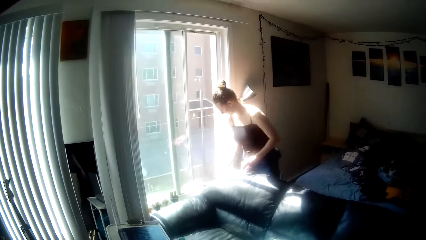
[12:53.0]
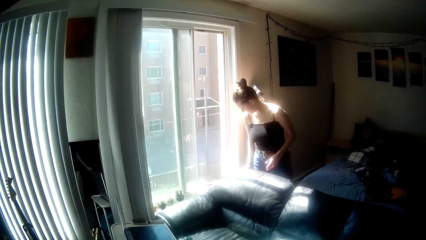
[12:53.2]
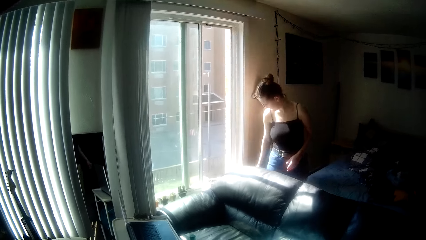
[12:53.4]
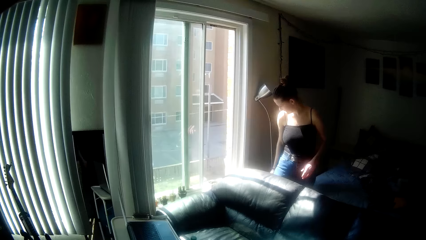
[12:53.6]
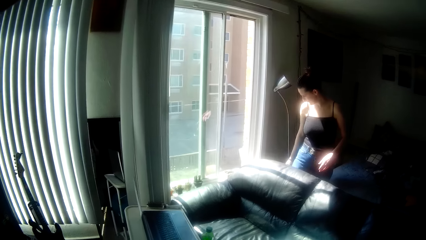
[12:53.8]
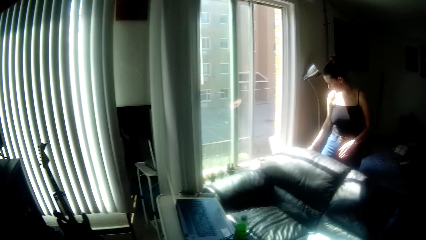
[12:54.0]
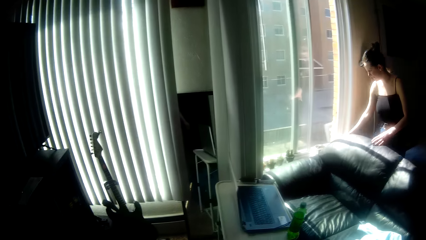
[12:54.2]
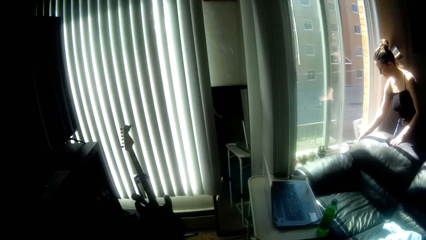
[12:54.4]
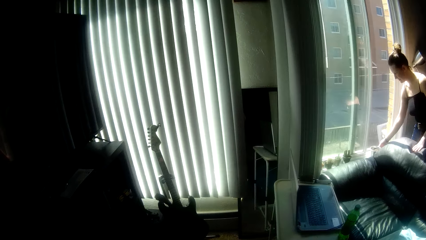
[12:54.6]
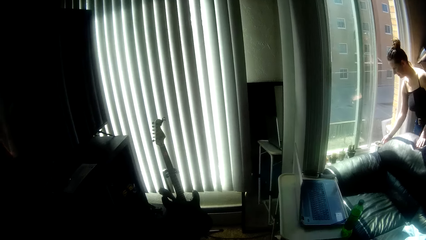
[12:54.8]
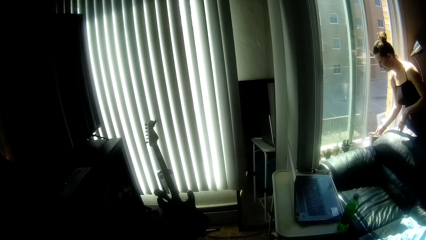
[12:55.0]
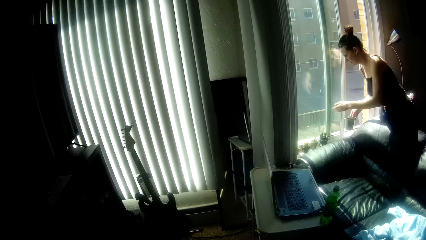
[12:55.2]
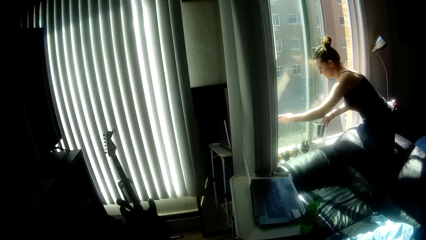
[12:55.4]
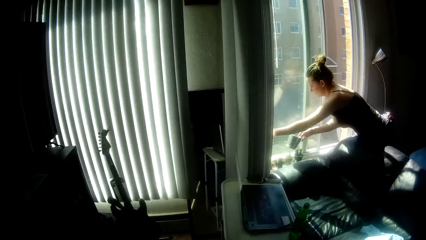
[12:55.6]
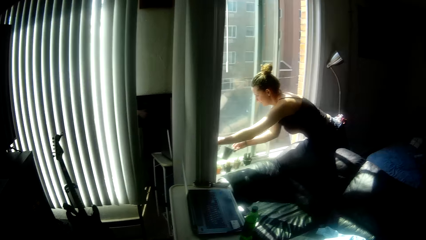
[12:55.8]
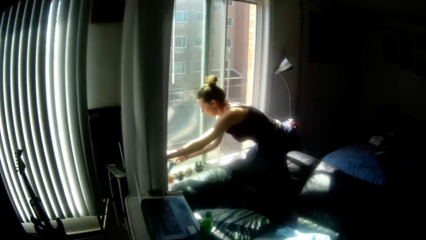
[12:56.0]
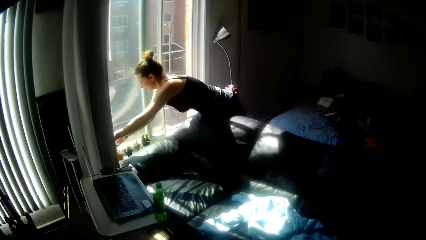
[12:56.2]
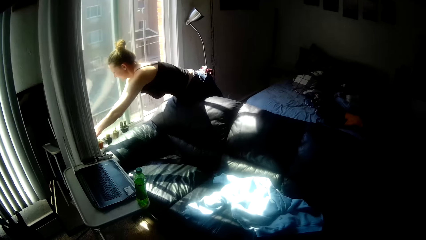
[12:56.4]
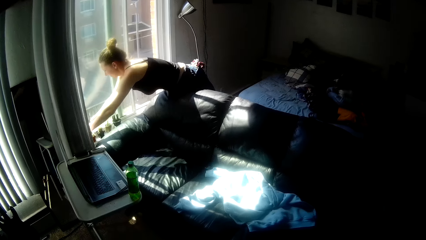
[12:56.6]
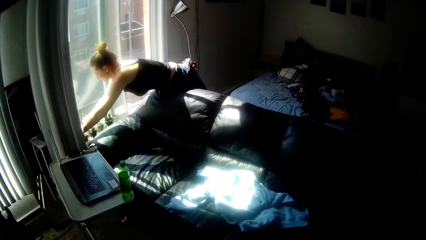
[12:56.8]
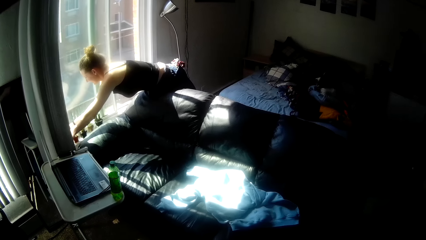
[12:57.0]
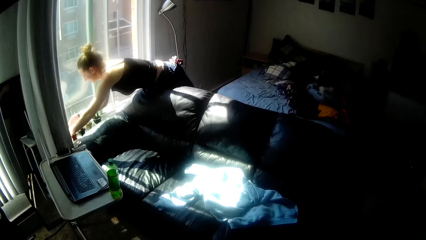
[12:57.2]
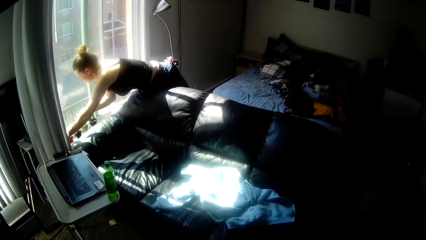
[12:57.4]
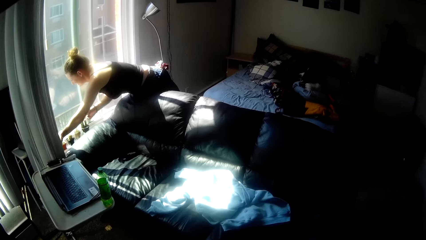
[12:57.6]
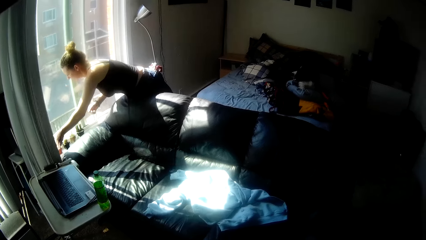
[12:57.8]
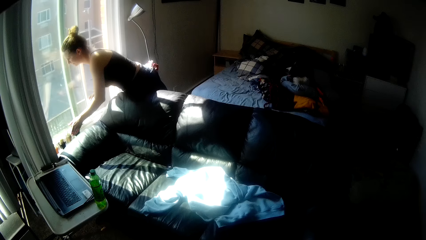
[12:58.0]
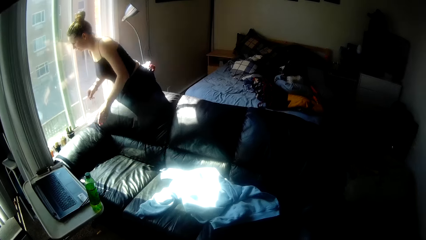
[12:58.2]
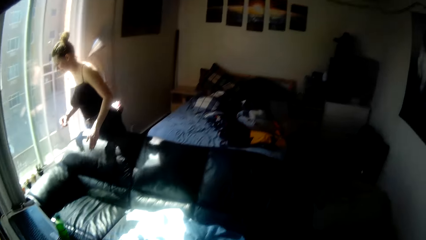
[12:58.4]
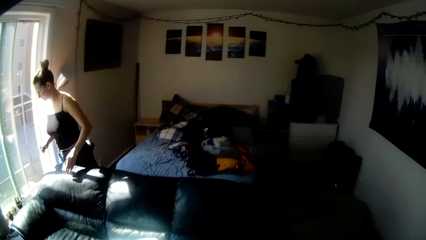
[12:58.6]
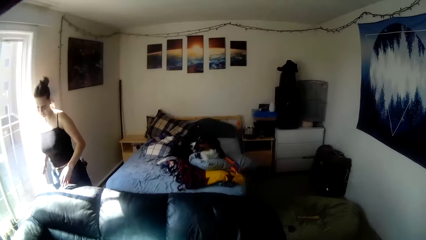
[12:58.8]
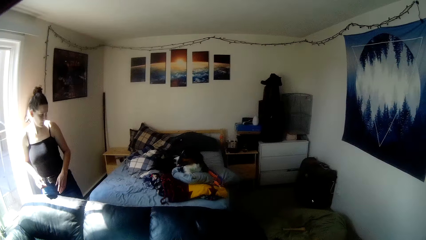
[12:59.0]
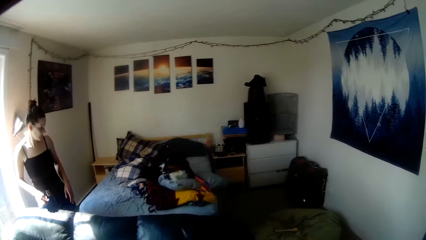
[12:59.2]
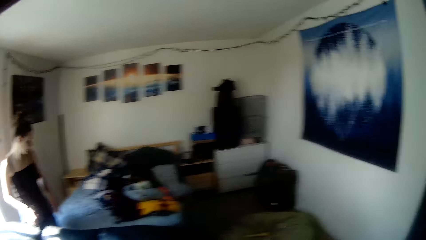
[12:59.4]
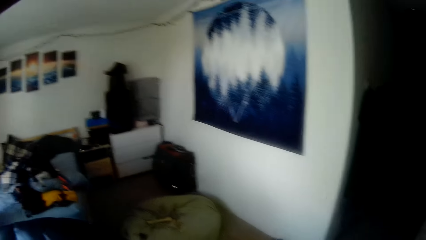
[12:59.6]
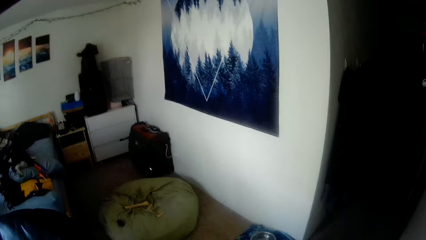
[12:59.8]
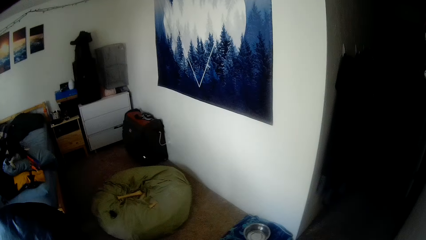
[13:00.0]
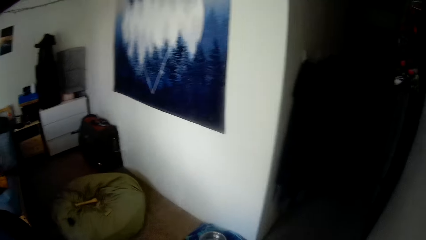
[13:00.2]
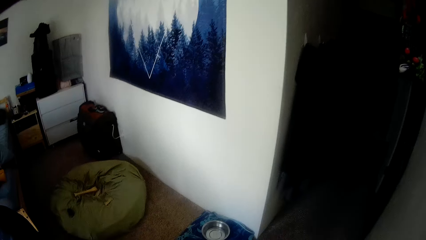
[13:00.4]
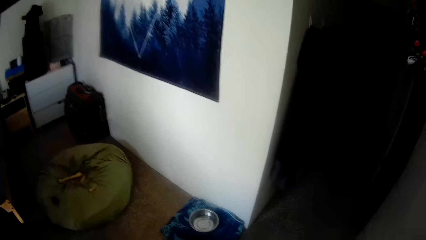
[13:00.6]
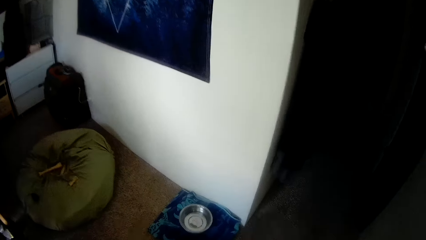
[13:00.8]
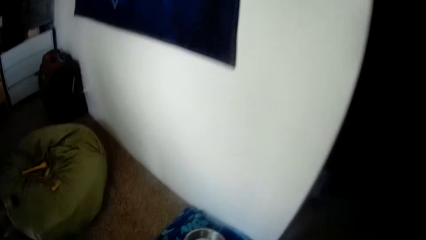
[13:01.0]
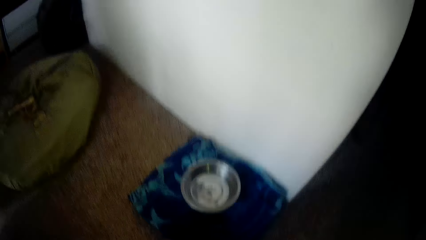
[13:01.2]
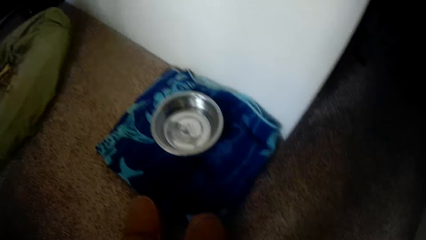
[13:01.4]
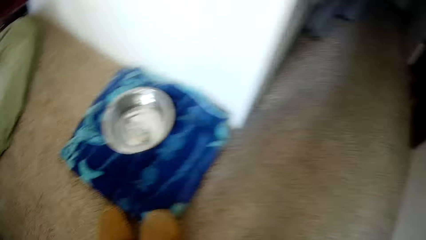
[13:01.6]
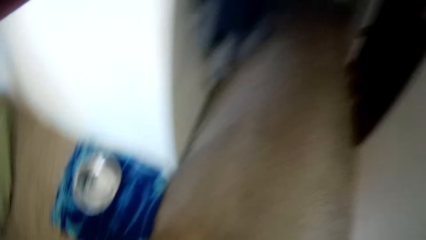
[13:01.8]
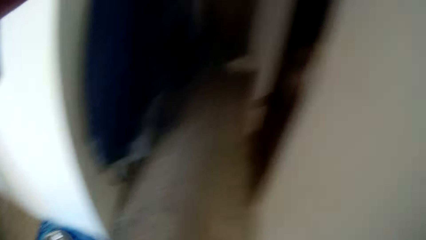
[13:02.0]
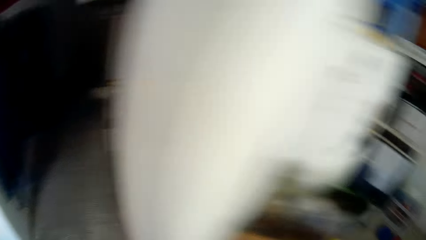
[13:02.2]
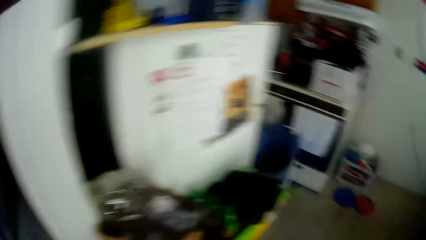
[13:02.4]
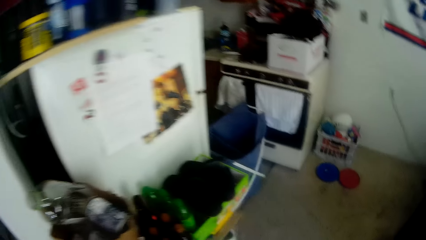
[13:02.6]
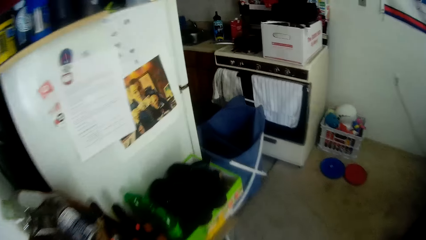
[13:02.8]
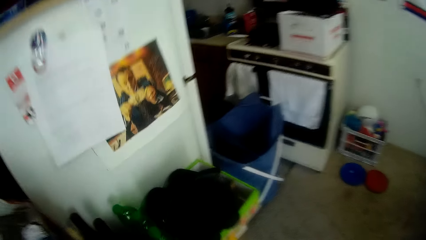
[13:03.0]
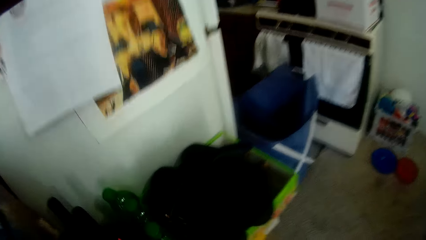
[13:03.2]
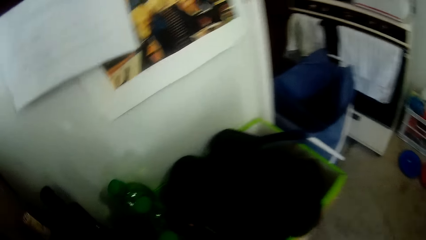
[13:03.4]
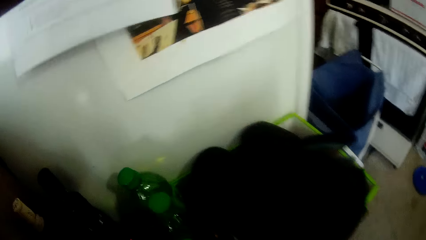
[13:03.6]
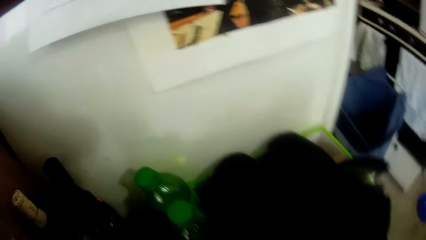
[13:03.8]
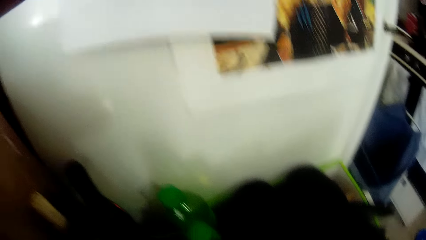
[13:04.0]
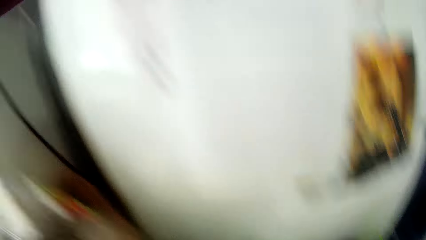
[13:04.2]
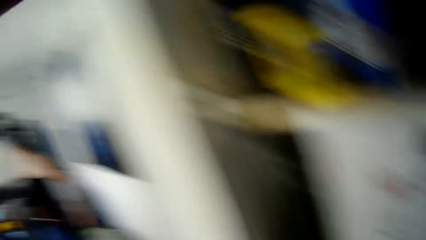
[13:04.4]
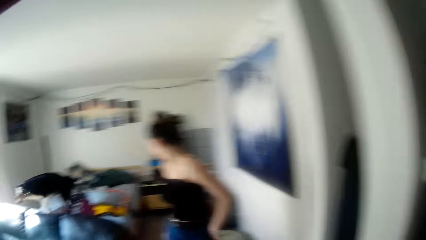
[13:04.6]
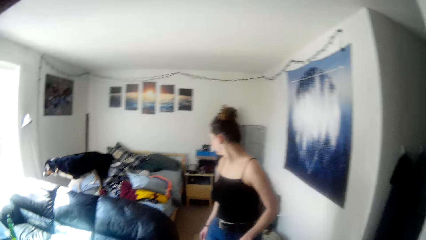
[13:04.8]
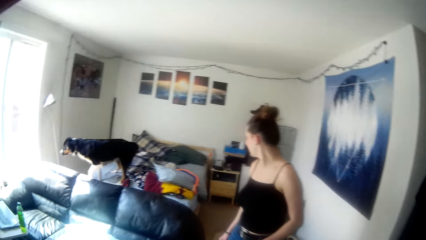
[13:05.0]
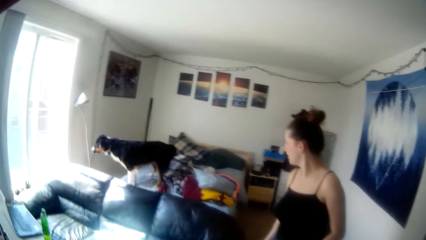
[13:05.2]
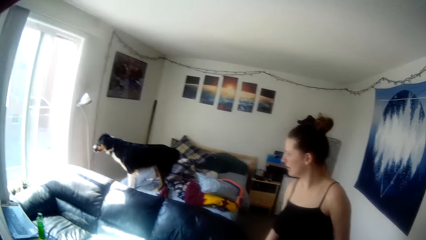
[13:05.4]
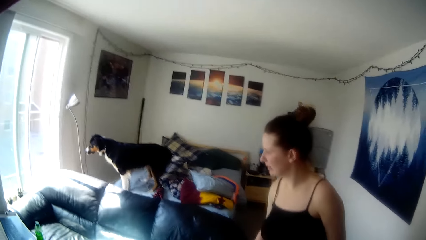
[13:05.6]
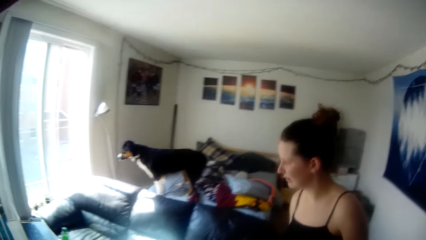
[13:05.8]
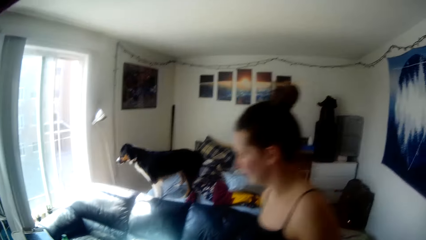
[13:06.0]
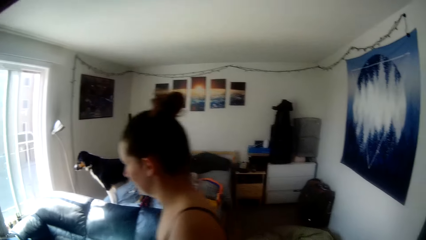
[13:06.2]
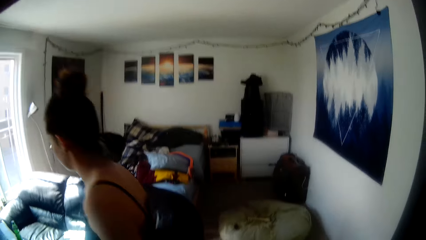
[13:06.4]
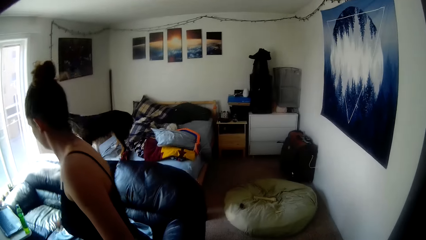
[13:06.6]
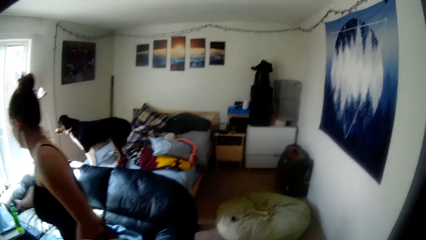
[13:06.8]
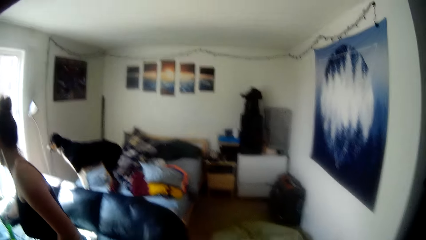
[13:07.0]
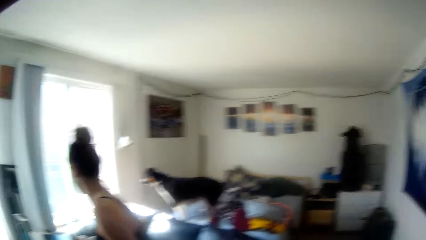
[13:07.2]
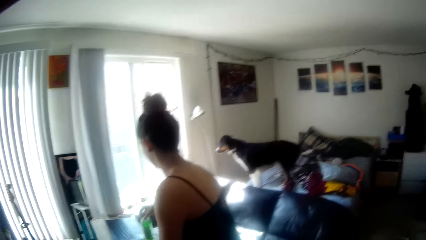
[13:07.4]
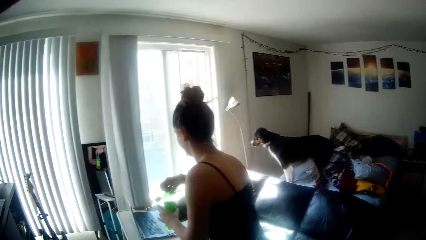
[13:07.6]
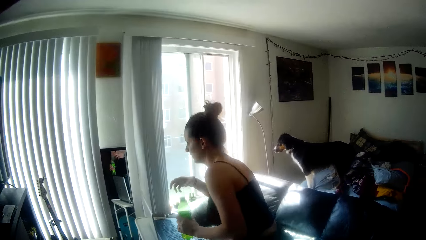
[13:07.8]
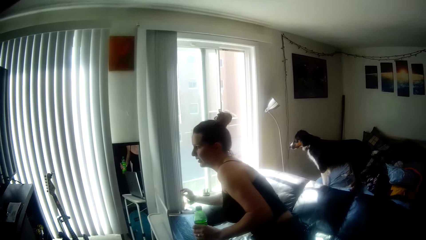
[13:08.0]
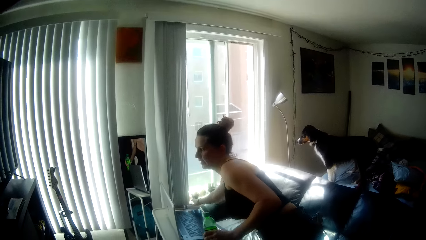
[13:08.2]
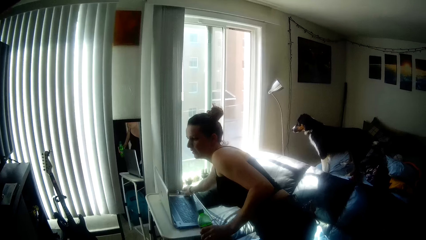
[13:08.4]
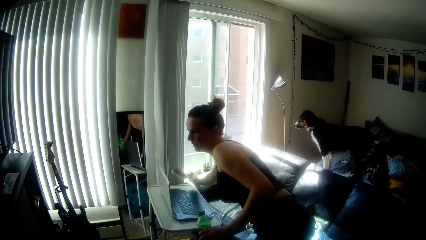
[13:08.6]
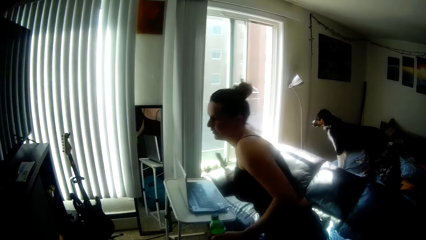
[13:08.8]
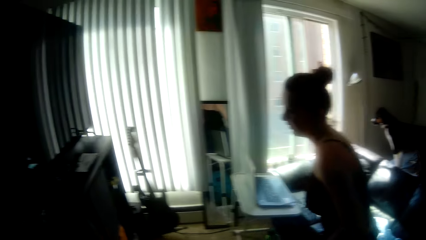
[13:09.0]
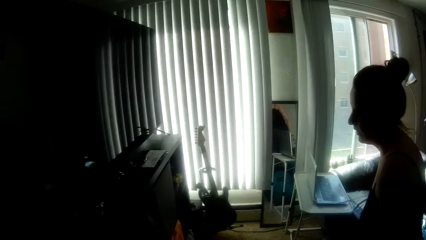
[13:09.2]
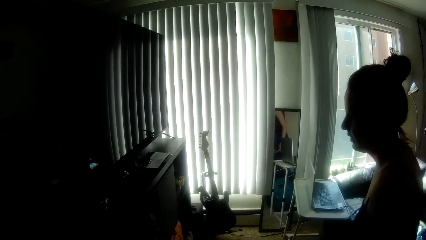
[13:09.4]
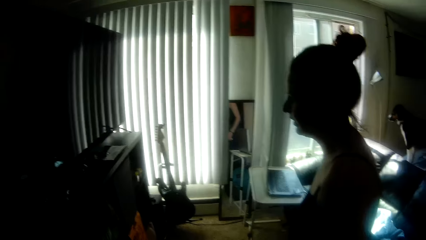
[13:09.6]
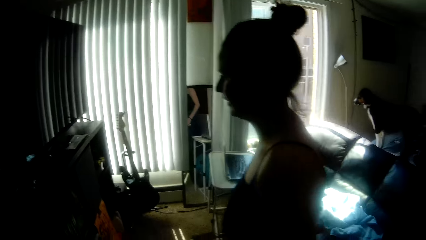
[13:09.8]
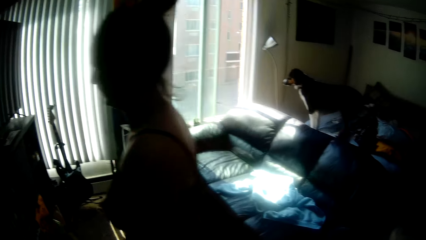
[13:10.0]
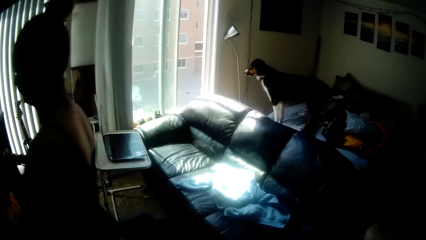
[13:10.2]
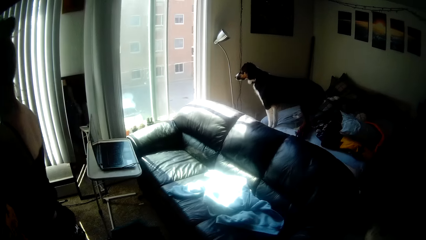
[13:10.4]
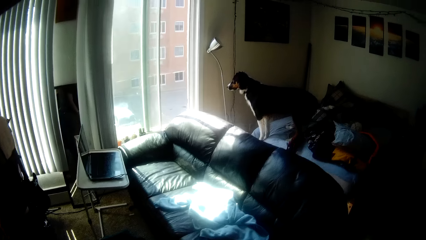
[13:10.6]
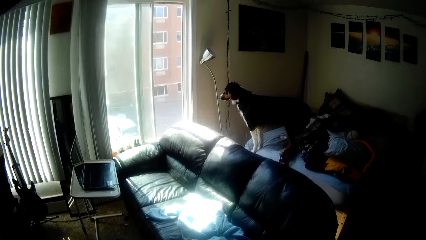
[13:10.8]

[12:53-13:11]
A lady moves back from the window, shifts a mug on the window, stretches from the window and walks in the room. The camera wearer moves around the room. They walk. The lady walks in the room closer to the camera wearer. The camera wearer stares at the lady. They look around. The lady drops something on the seat, picks something on the laptop stand and carries something to the TV stand.
